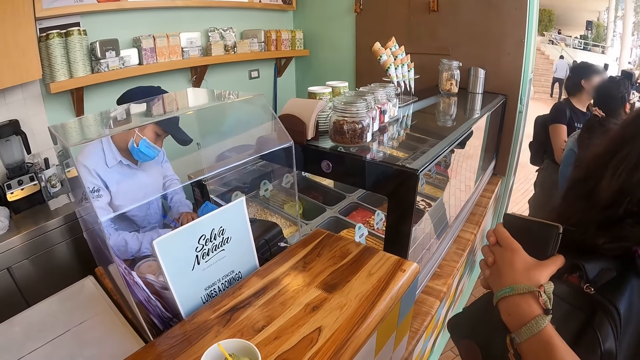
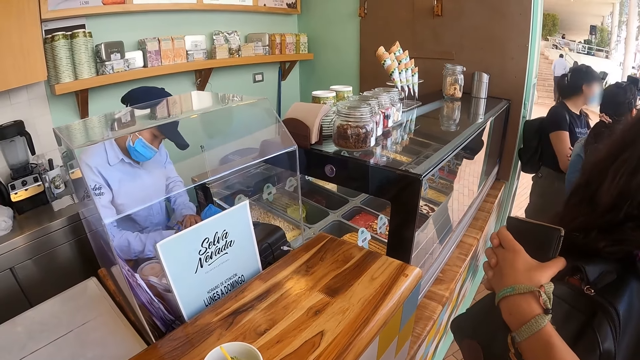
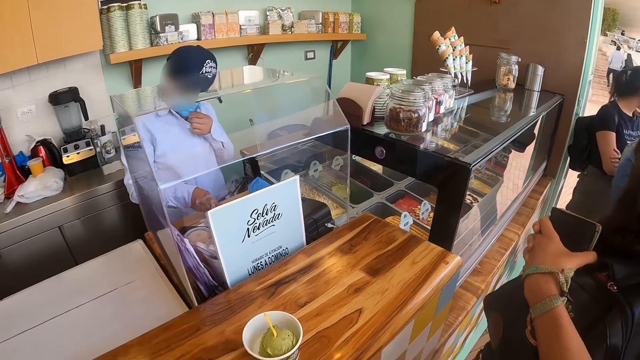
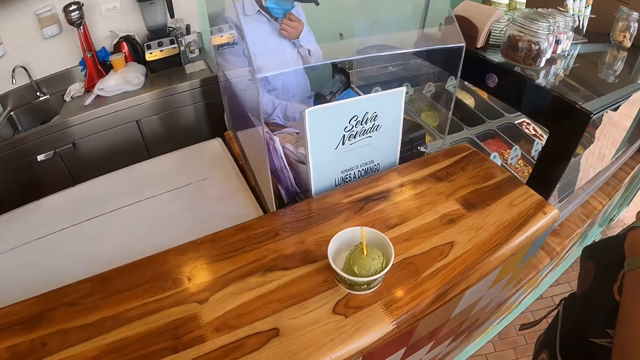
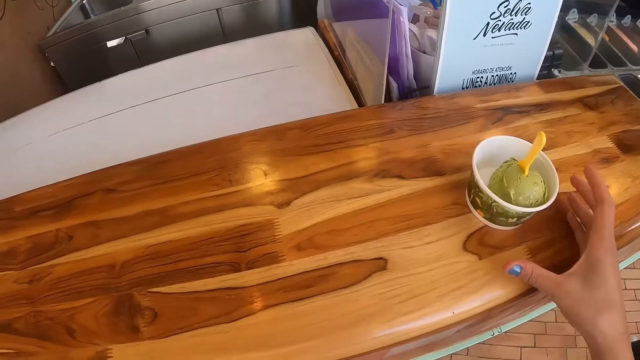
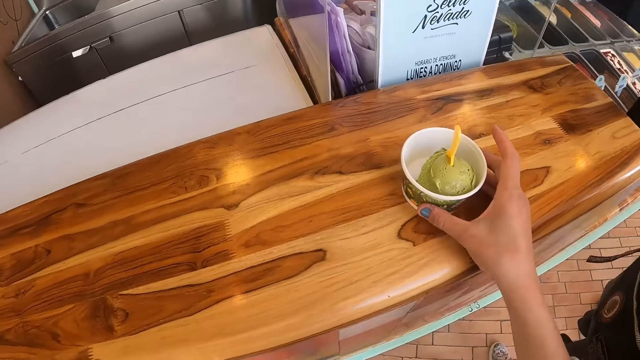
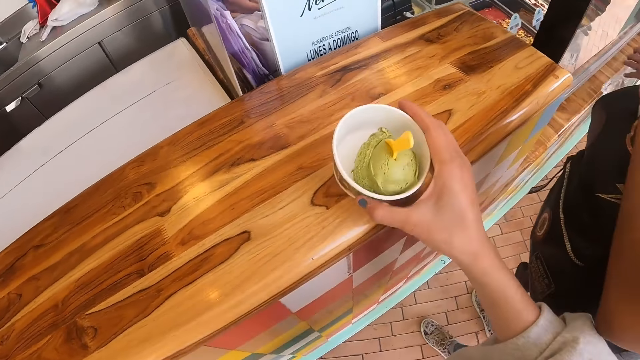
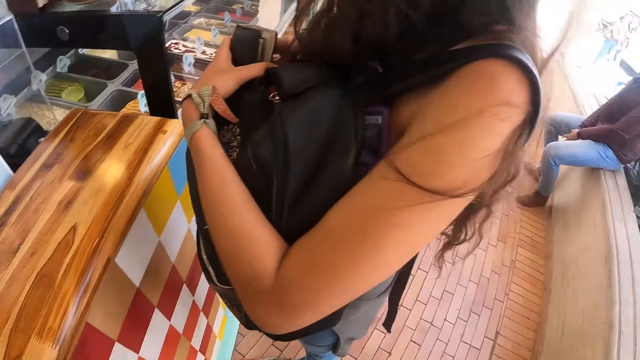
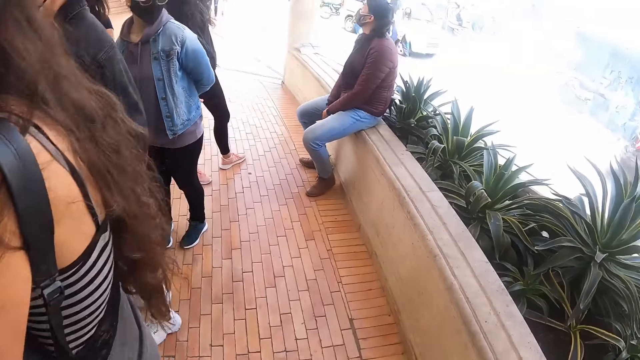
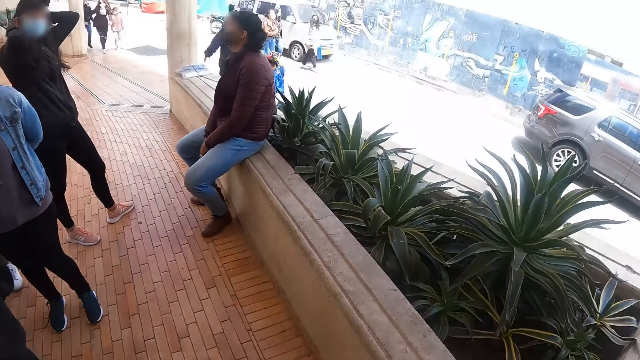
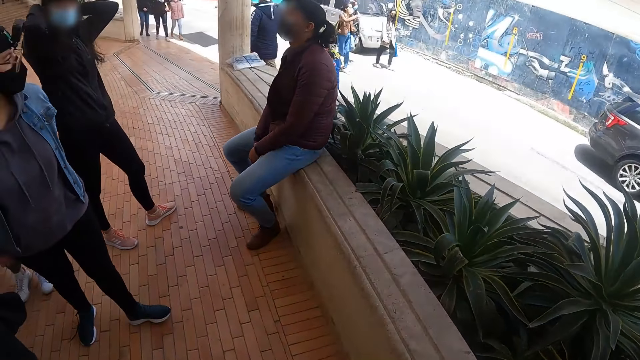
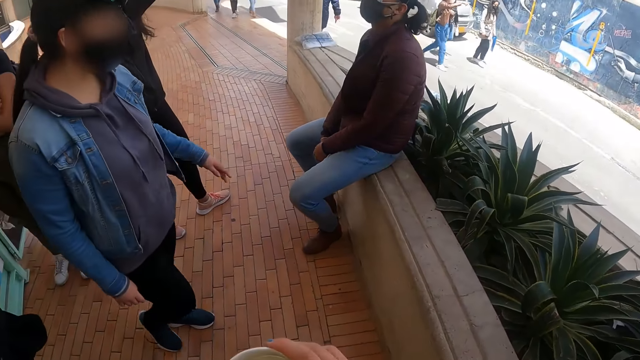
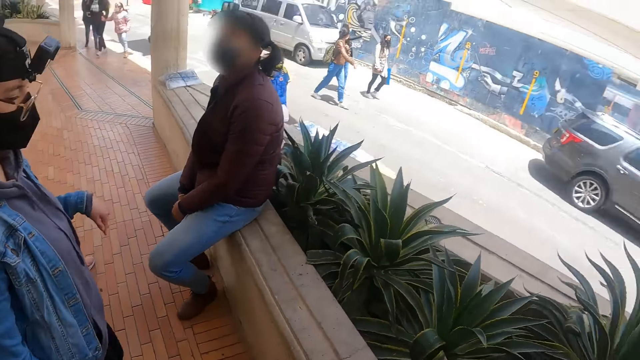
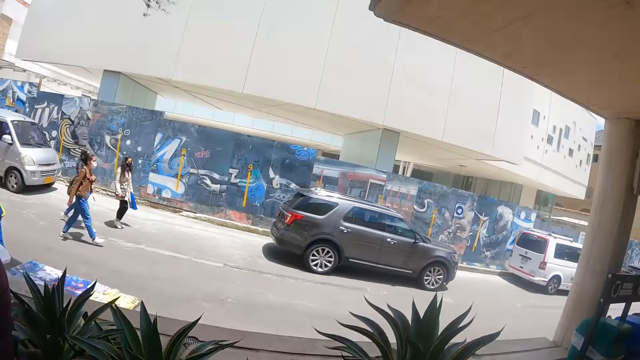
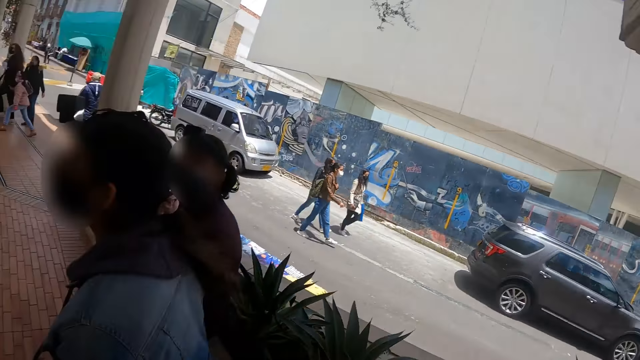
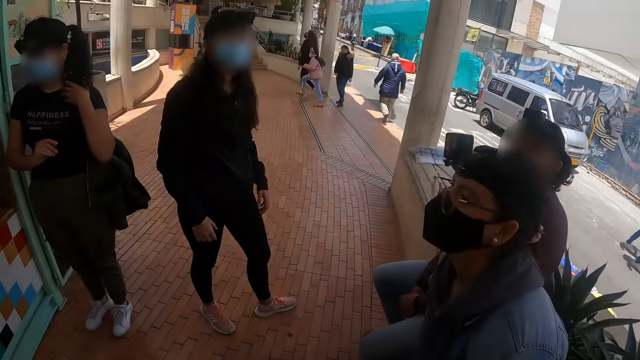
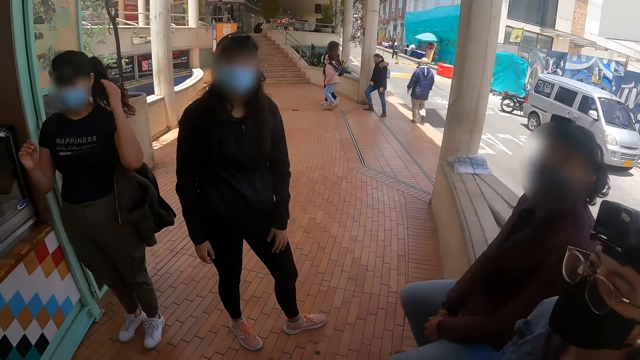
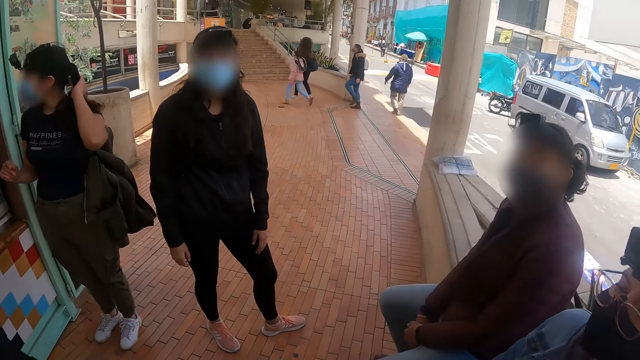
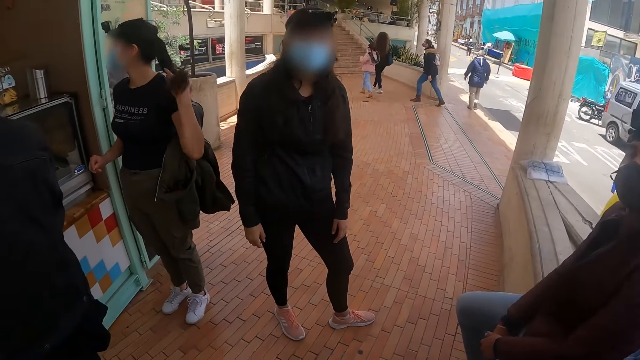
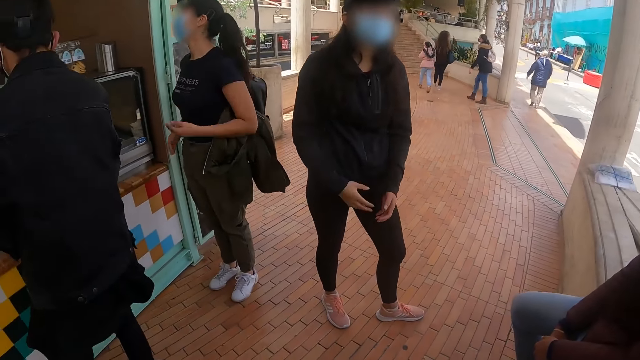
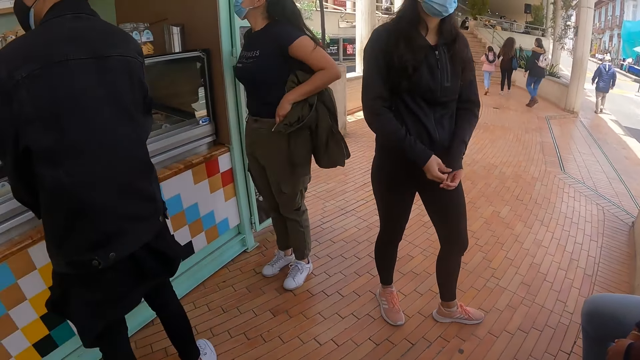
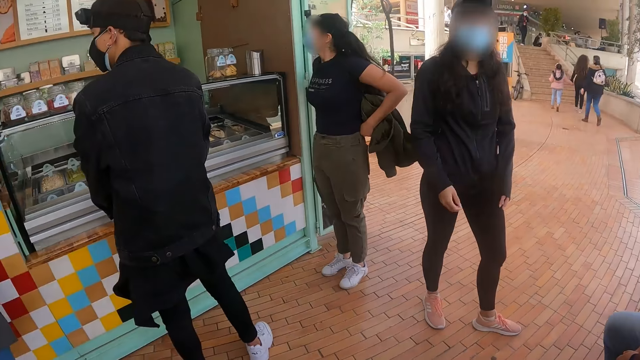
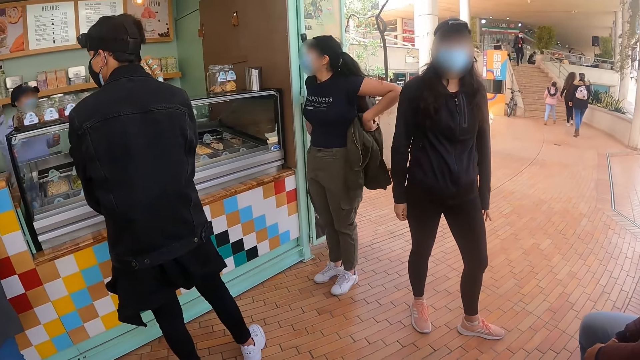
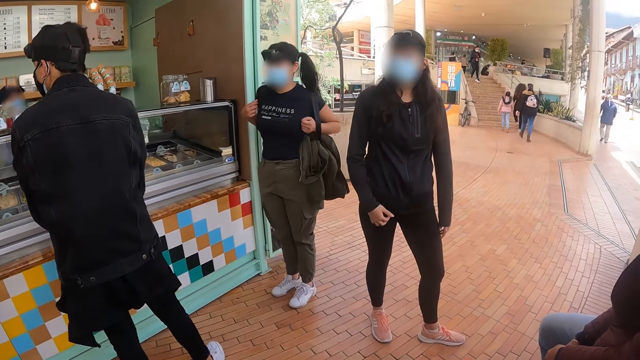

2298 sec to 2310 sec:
The camera wearer takes the ice cream. They look around.

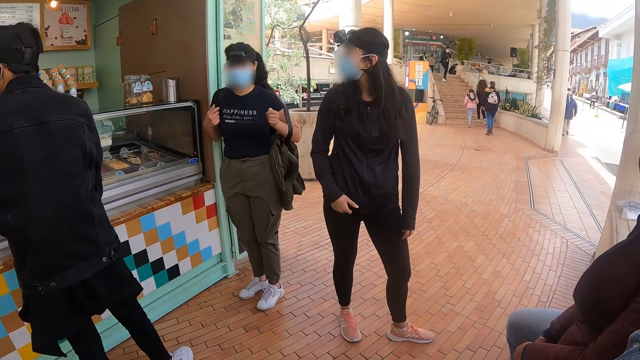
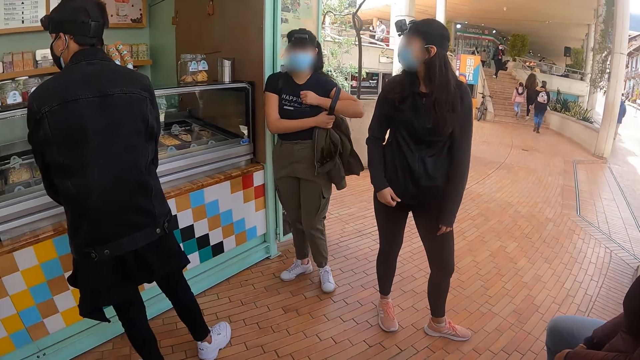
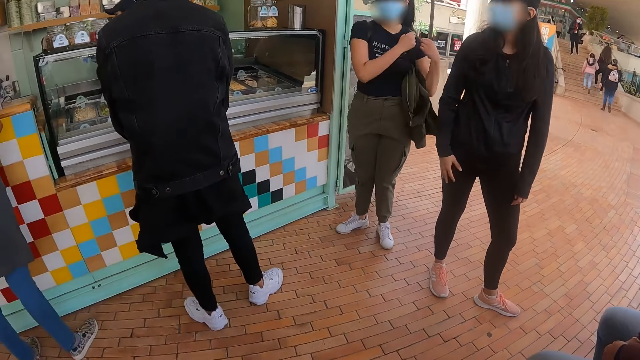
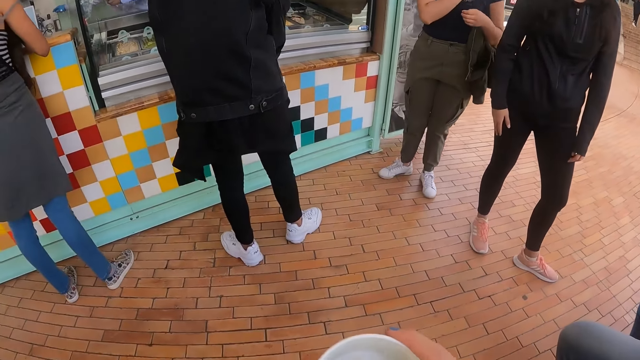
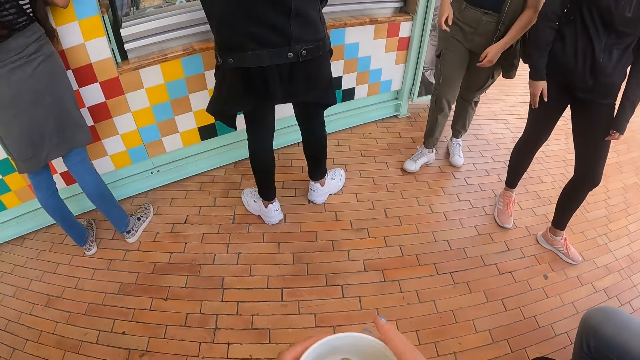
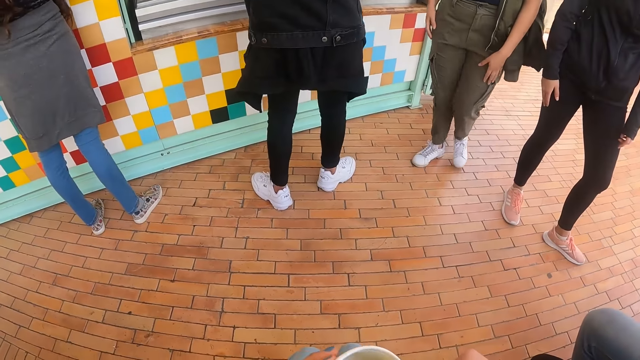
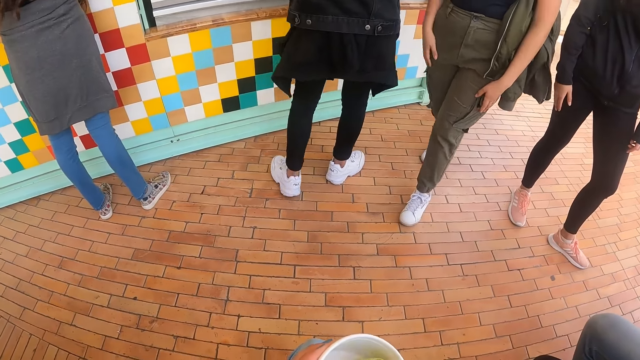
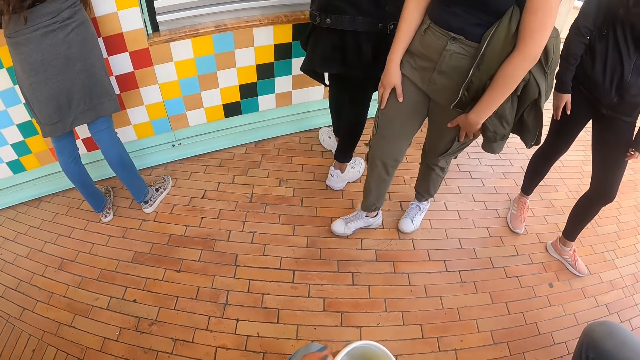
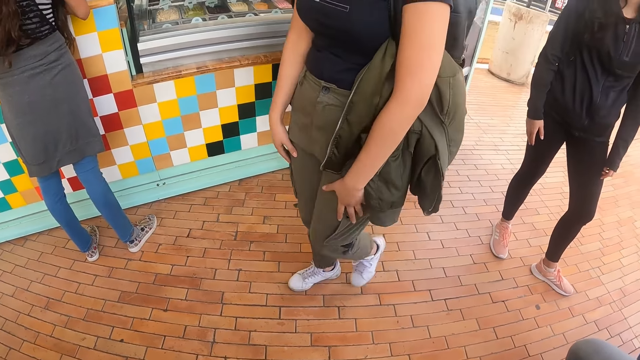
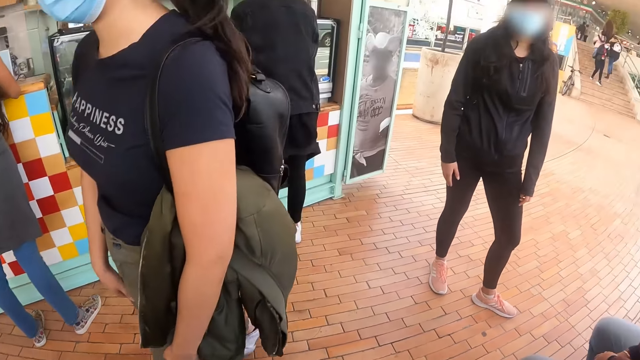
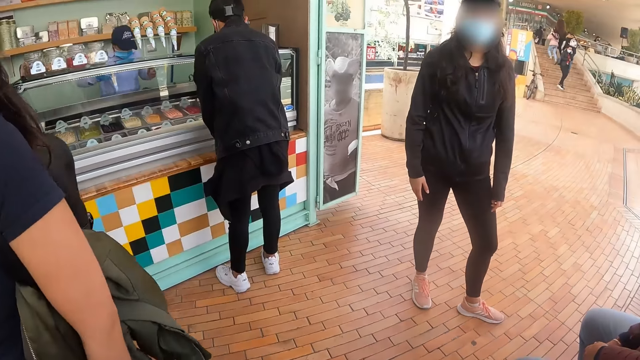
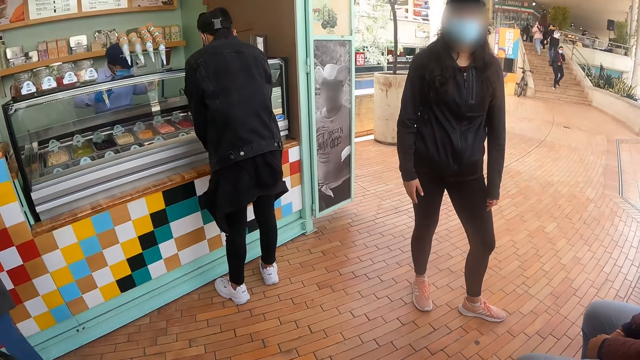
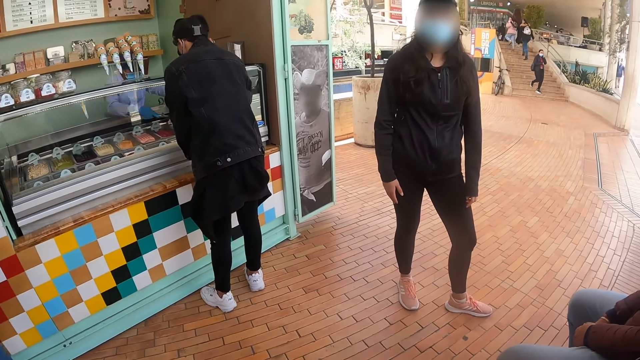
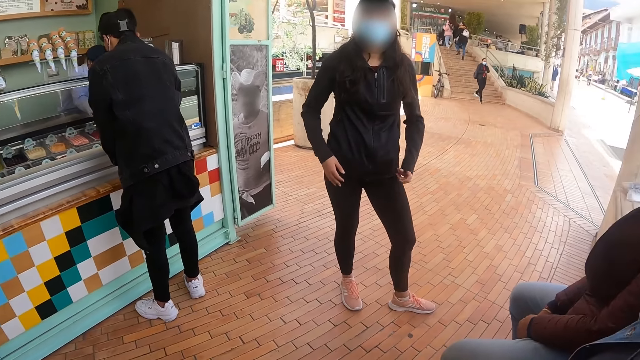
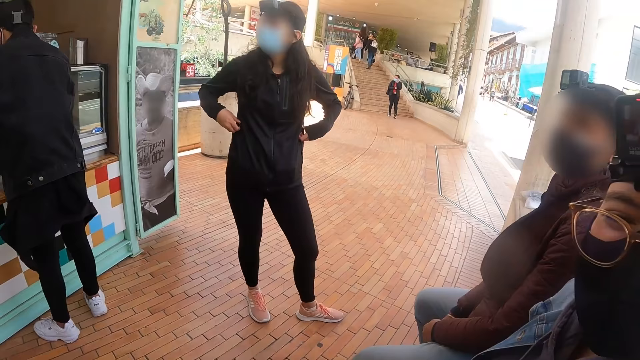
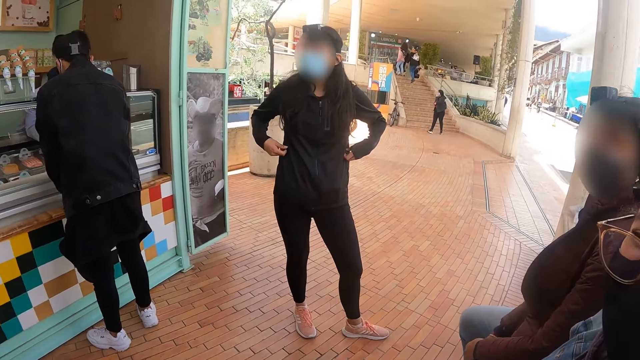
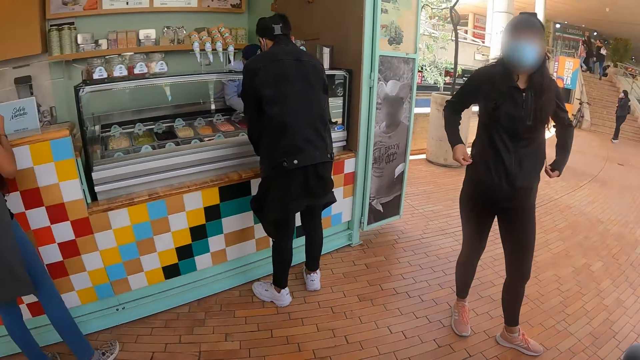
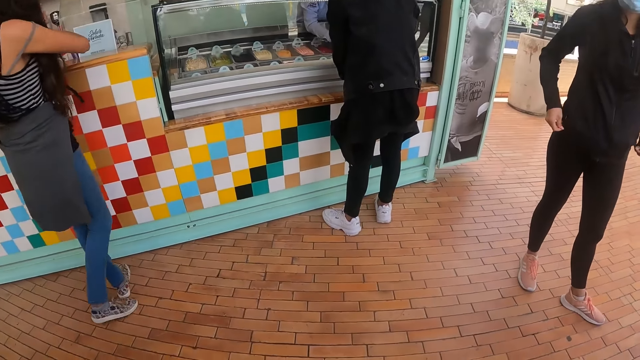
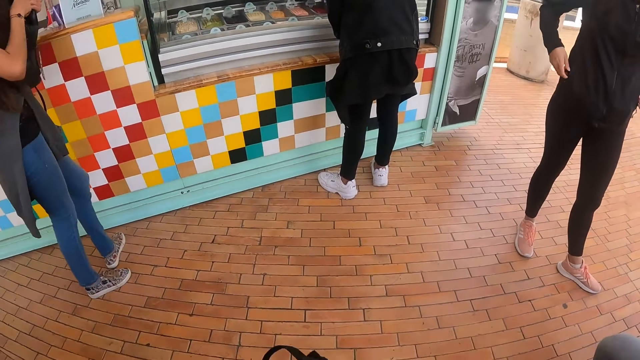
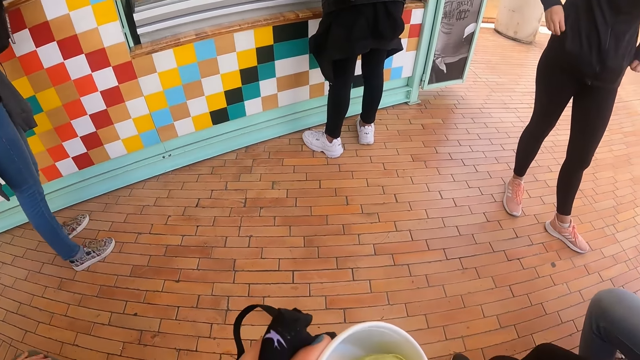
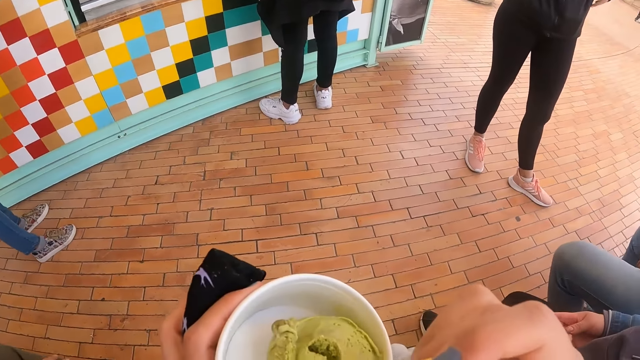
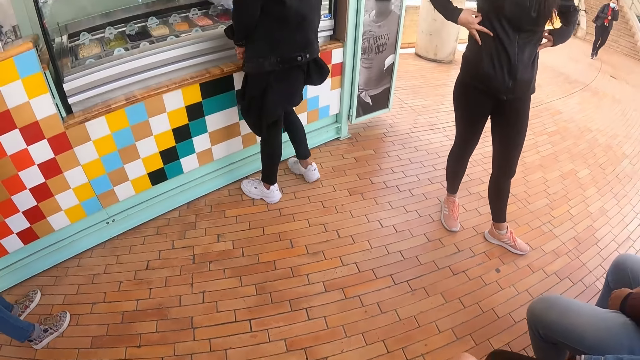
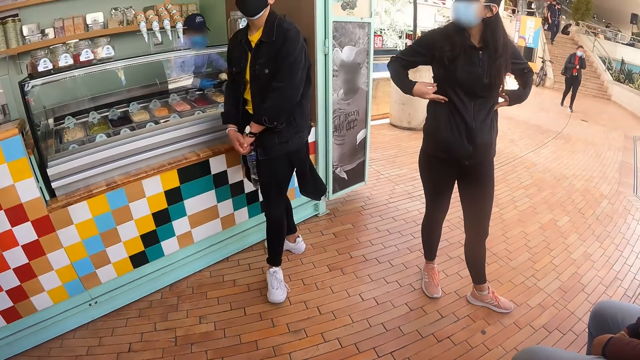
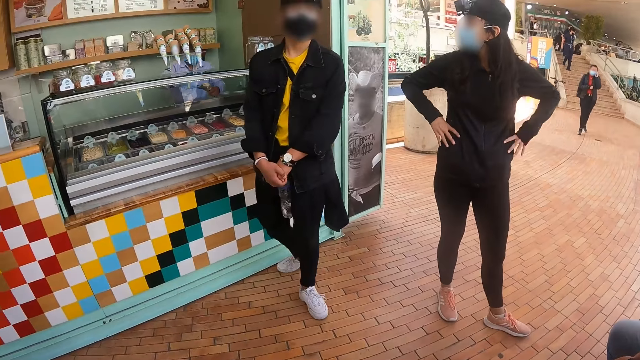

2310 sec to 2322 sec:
The camera wearer sits down. They eat the ice cream.
